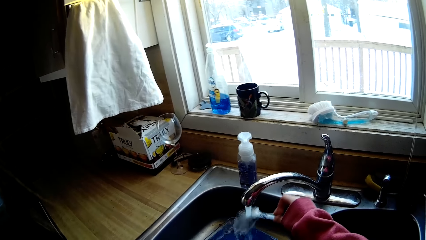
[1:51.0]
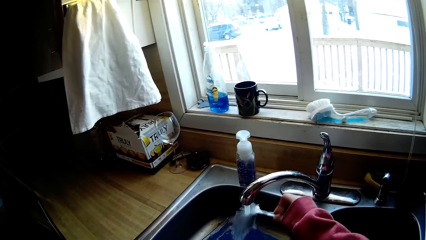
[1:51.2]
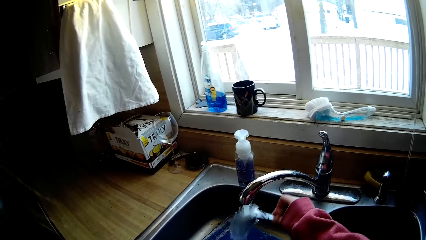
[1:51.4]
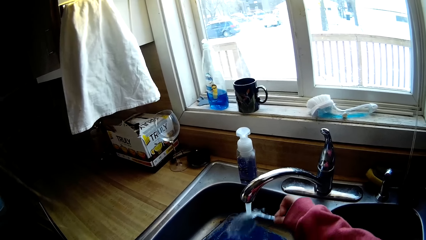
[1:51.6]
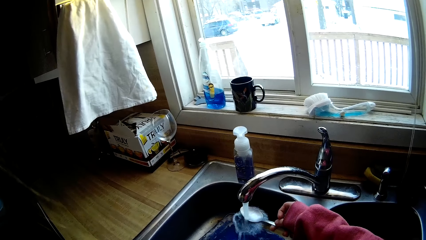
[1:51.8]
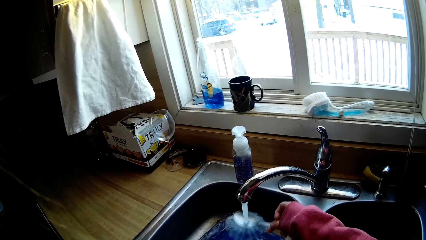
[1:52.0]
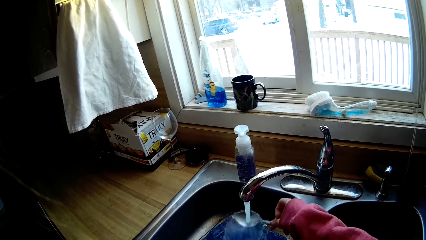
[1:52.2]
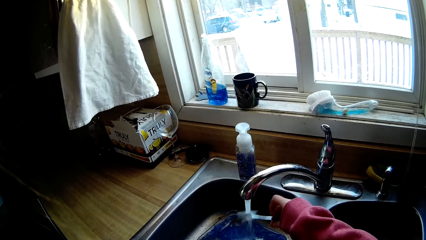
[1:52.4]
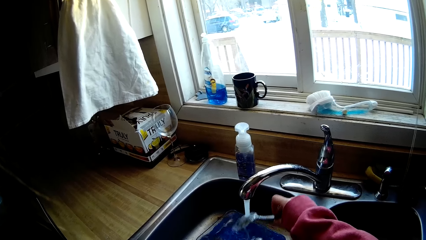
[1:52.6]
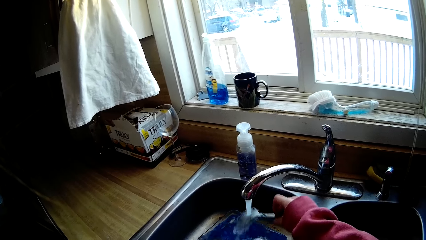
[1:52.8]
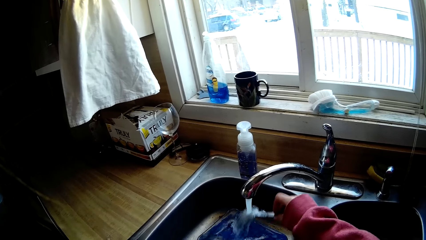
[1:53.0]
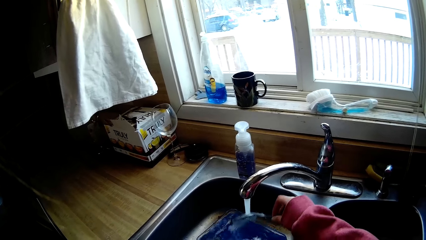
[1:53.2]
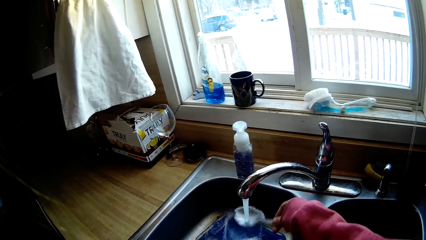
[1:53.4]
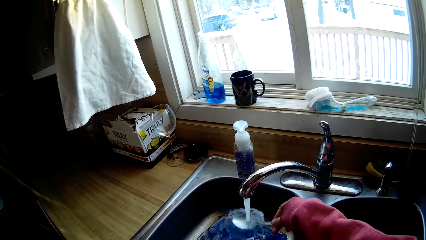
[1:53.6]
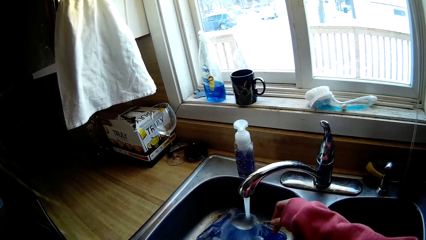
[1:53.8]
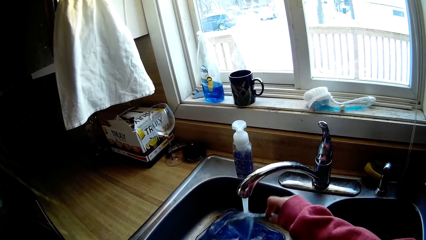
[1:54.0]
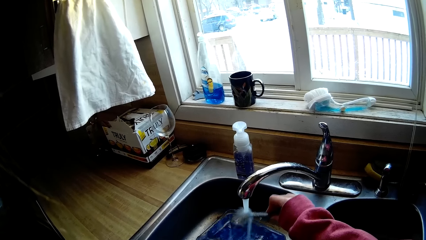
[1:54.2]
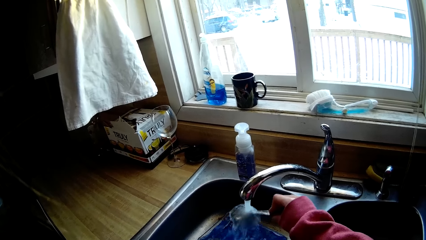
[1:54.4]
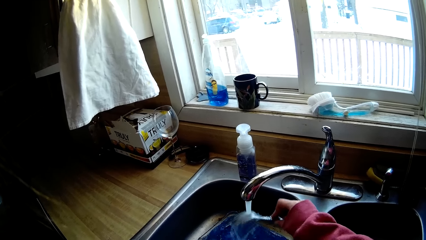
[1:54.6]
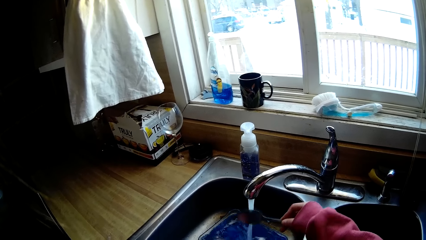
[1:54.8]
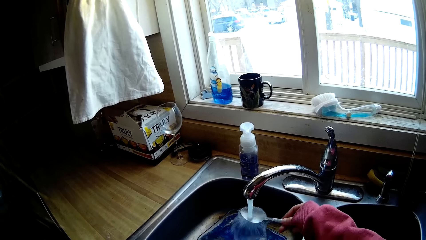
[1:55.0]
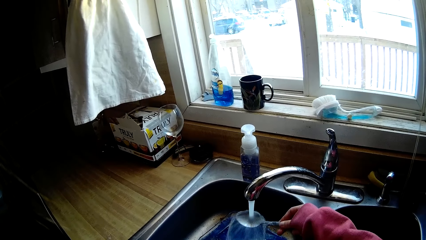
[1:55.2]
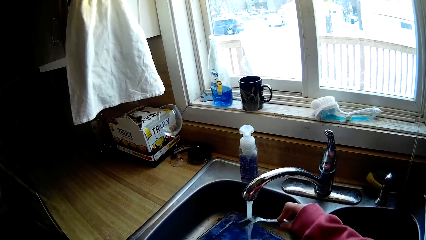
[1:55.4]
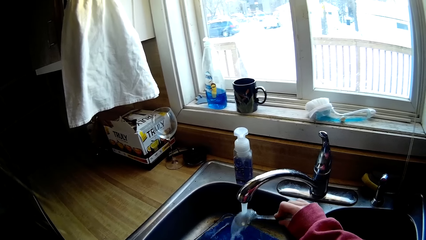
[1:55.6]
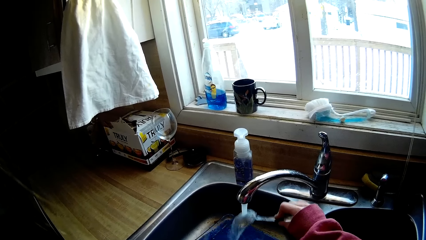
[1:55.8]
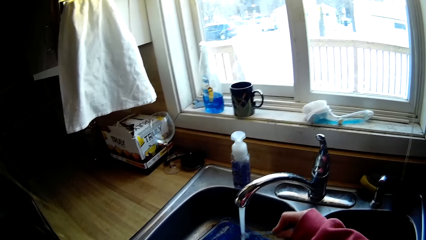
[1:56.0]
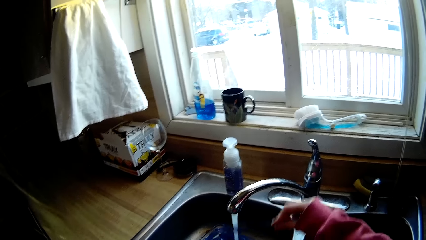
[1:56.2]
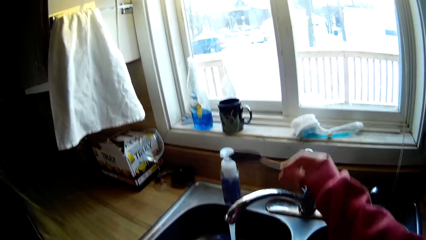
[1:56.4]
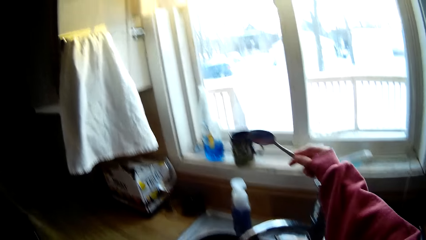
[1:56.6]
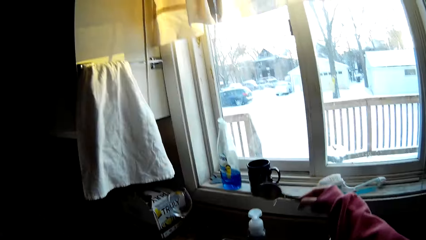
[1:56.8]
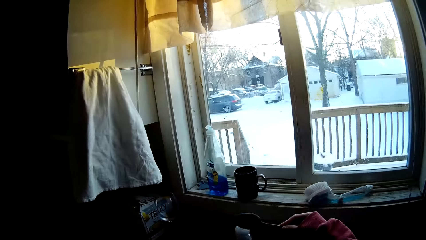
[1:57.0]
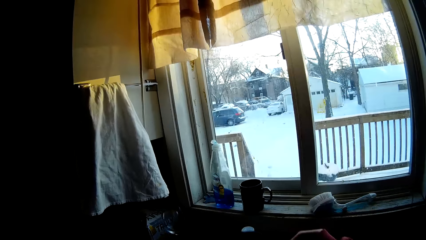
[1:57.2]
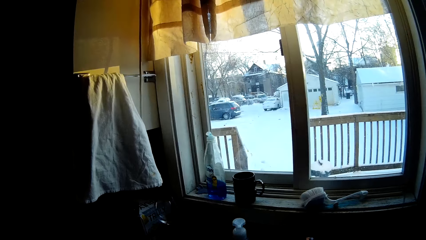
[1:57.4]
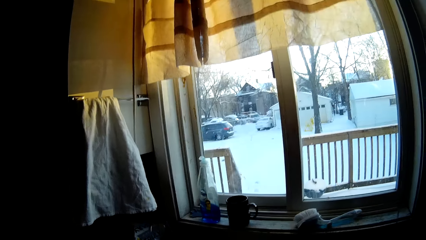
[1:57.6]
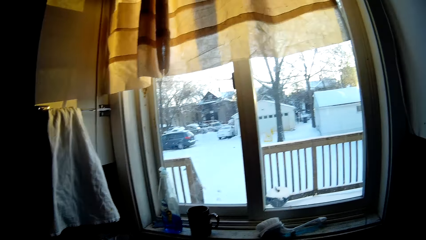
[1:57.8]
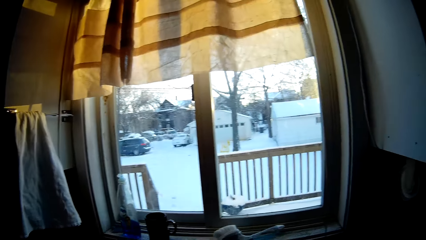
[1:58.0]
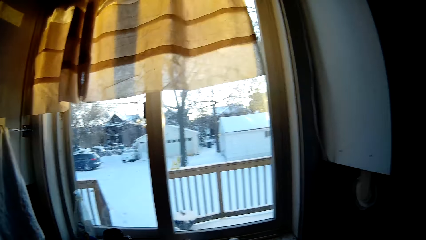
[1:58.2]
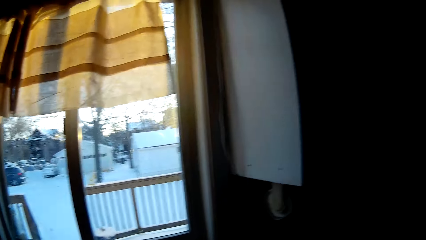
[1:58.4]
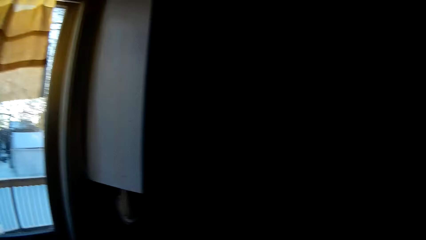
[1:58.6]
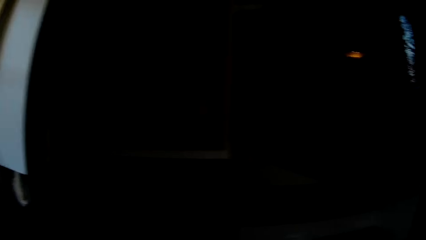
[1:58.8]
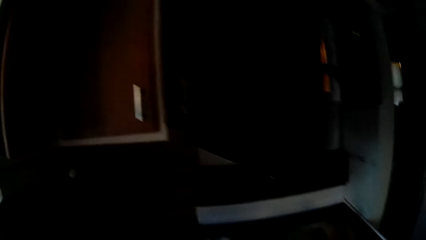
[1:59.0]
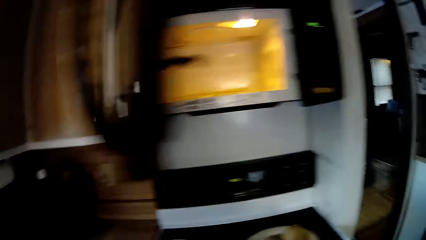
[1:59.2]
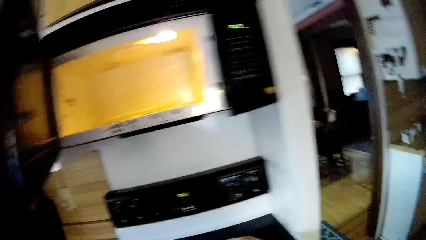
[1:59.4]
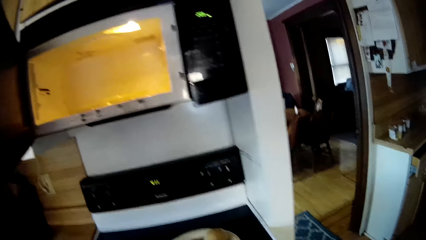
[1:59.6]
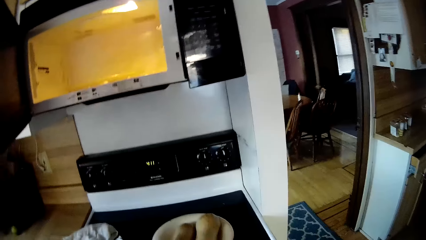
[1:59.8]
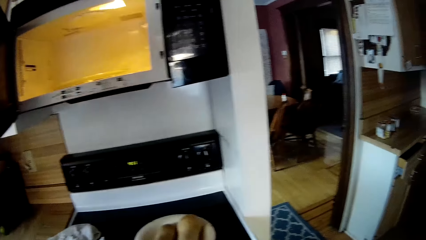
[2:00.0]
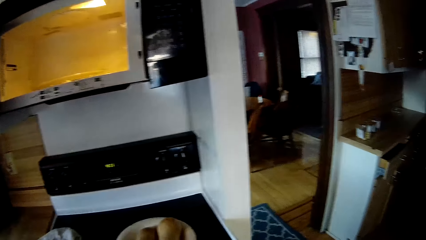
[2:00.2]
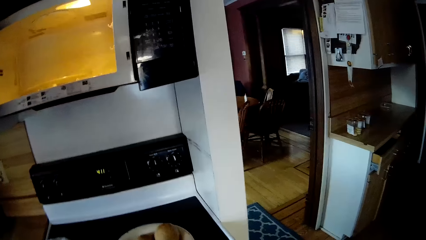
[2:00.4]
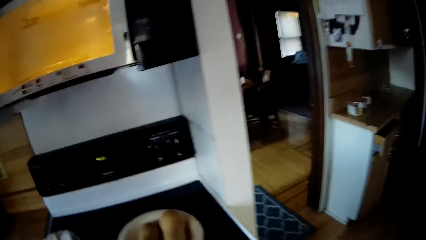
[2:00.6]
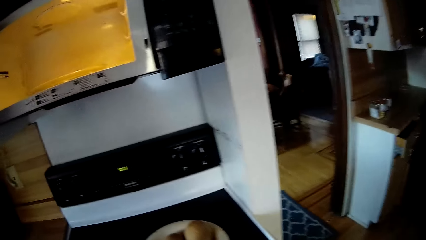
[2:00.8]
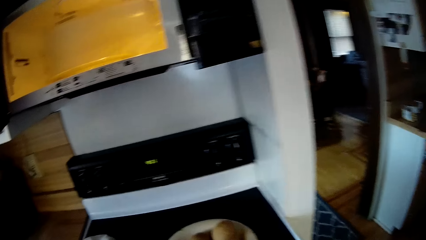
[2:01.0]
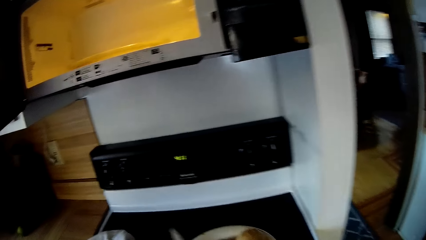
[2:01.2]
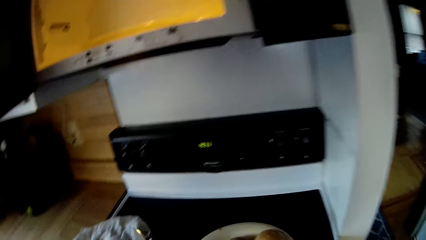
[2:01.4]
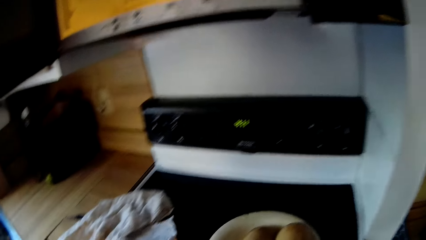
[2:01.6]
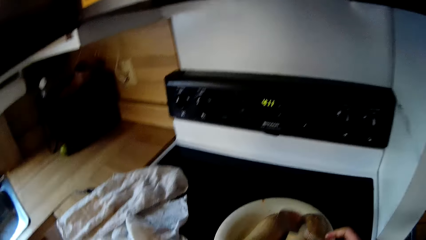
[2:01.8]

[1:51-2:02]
The camera wearer turns the tap off with her right hand. She opens the microwave. She moves the knife on the table.

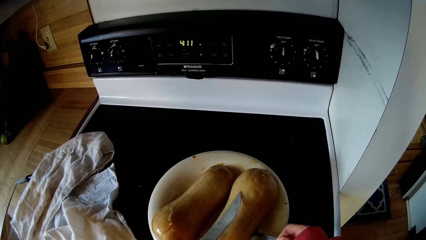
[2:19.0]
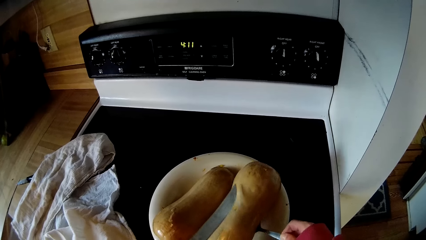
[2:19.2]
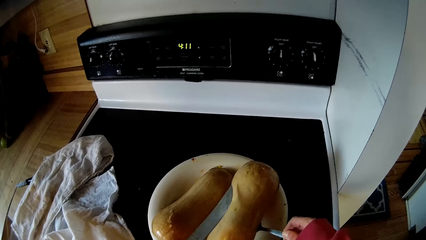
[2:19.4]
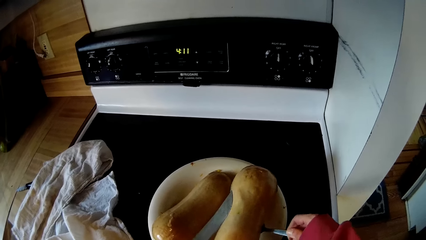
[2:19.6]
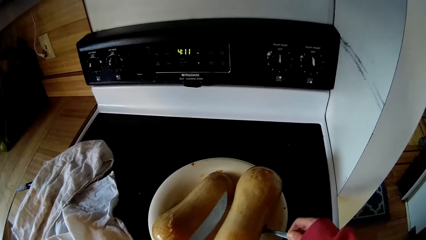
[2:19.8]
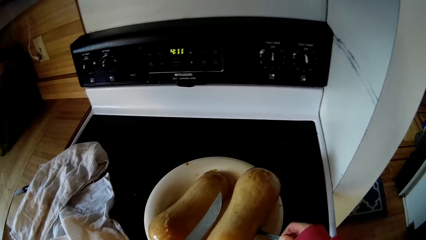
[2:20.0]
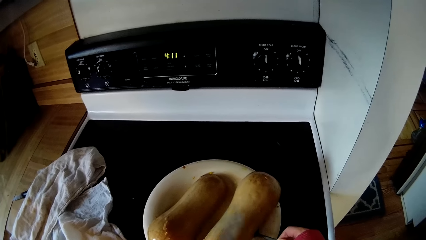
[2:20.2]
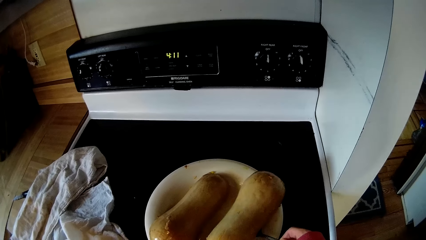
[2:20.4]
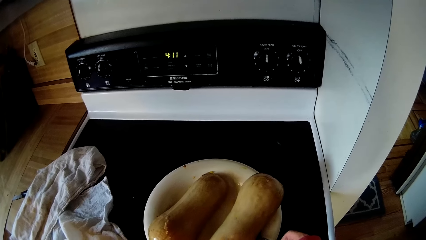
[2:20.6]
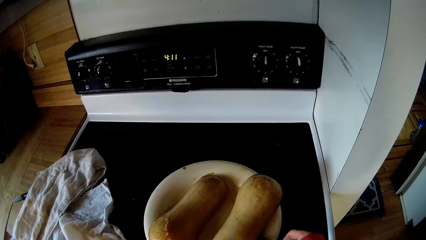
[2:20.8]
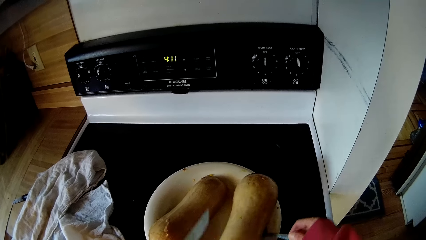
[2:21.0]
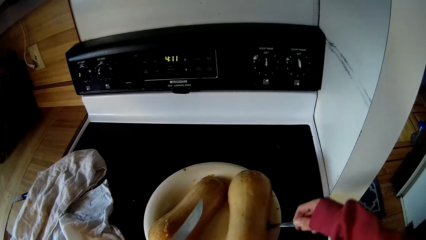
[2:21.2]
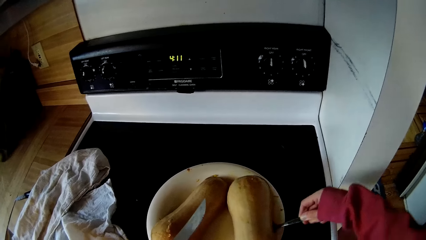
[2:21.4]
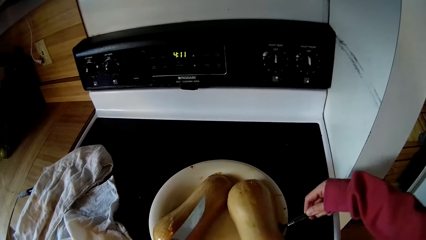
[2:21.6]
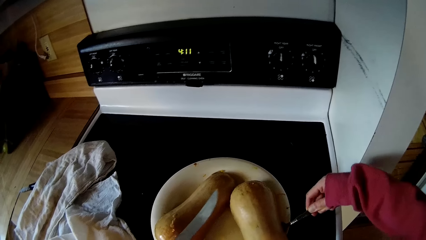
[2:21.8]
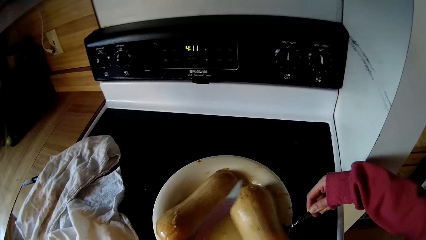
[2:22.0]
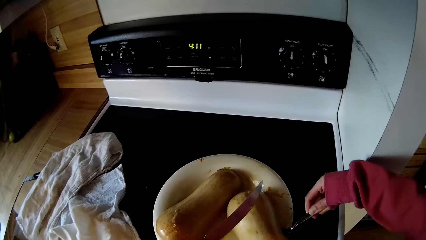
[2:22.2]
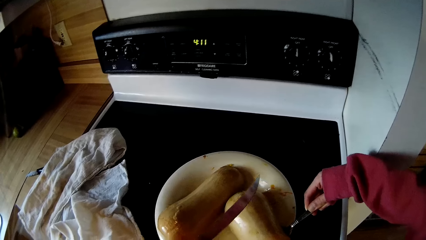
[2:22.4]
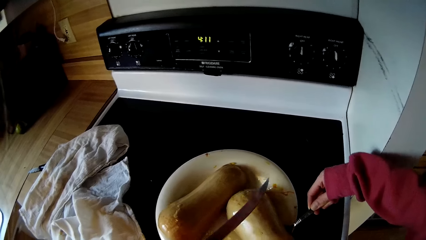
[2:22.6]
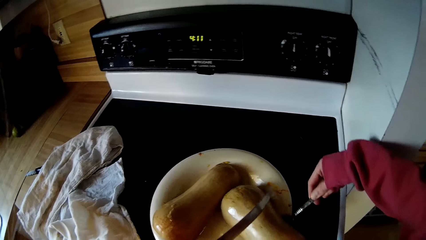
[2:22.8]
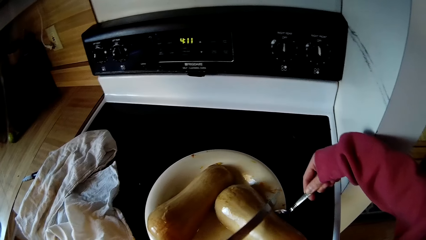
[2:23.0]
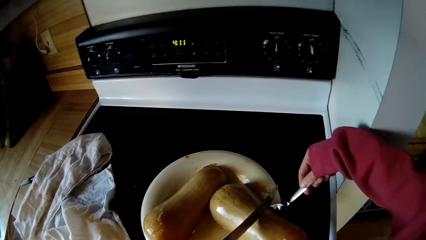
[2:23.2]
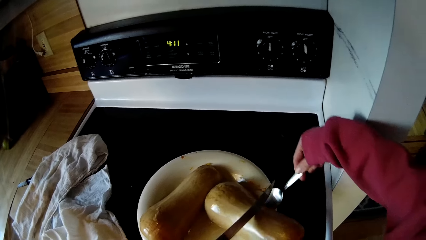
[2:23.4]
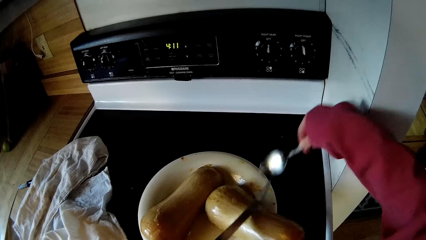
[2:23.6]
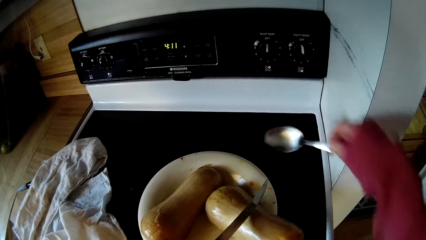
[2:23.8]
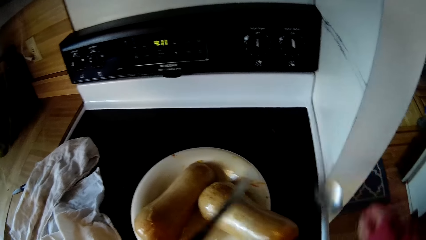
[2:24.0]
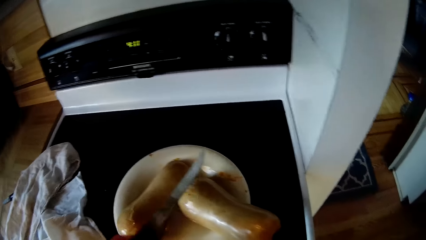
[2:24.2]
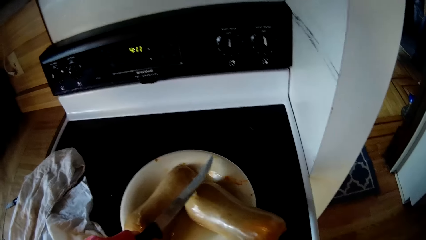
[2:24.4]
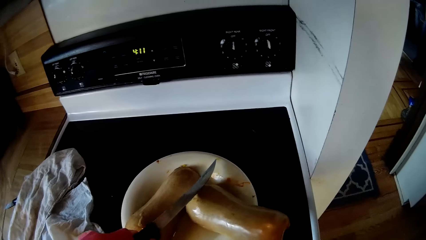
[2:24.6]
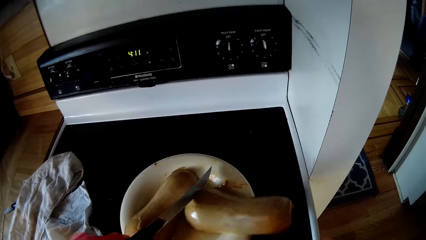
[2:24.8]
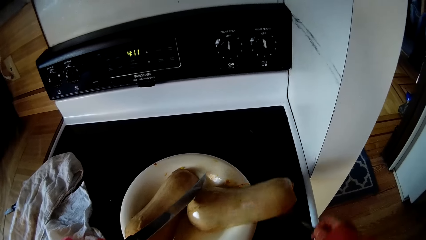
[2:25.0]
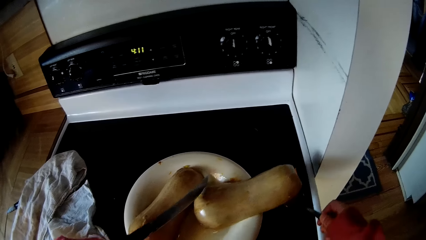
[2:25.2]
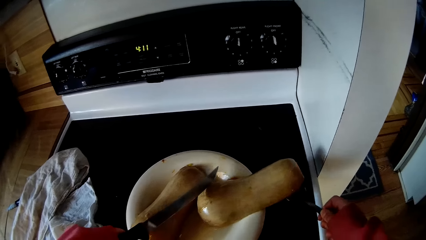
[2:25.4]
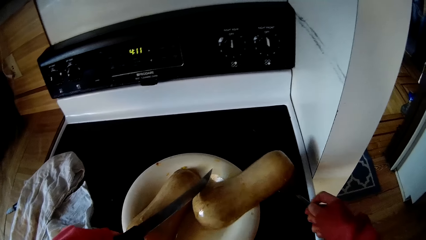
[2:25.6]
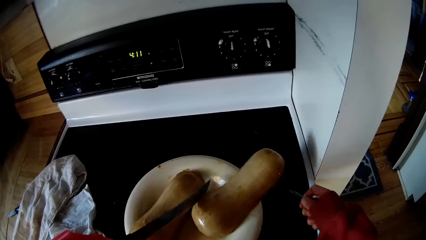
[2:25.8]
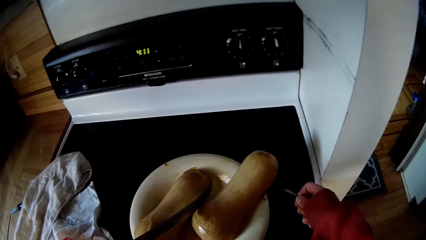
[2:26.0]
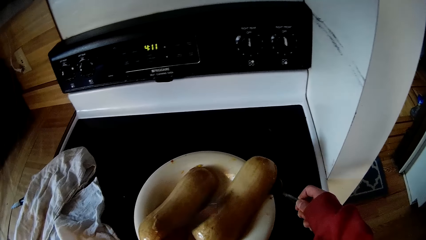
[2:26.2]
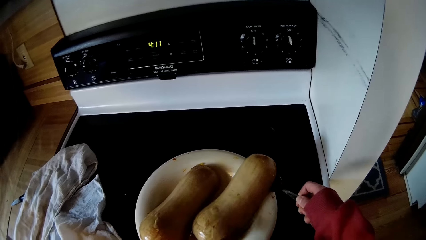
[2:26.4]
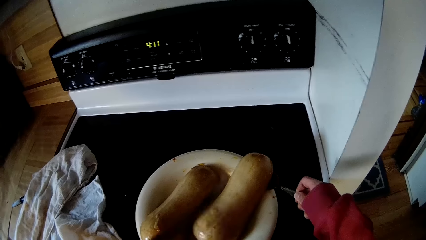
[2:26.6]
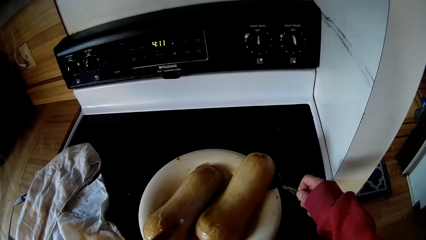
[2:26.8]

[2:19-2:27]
The camera wearer lifts the food with the spoon. They move the food in the plate with the spoon. They cut the food with the knife.
